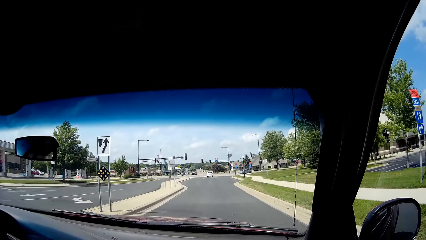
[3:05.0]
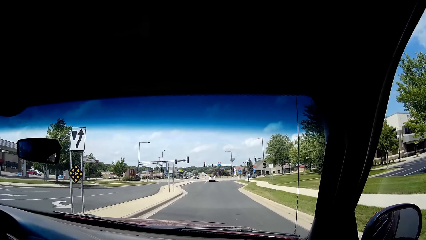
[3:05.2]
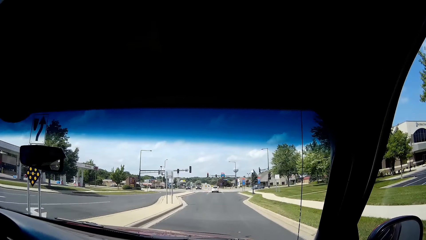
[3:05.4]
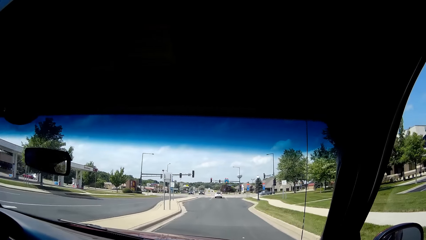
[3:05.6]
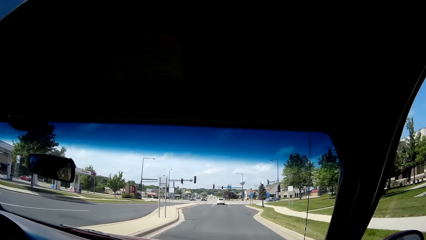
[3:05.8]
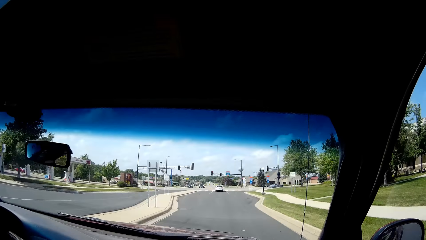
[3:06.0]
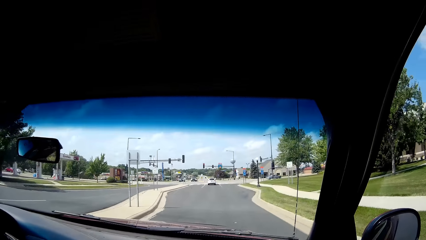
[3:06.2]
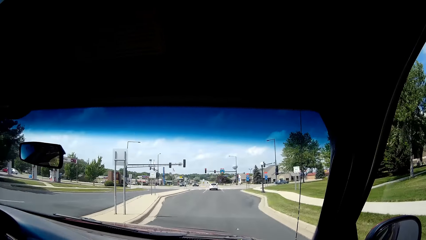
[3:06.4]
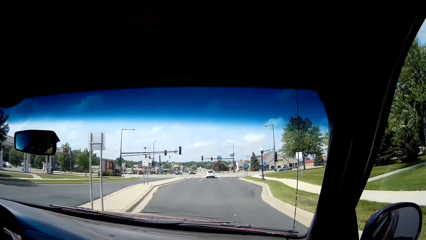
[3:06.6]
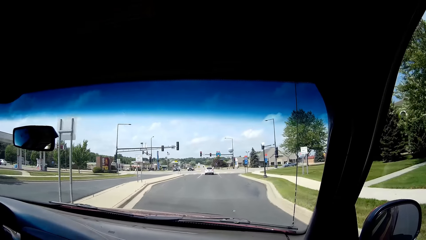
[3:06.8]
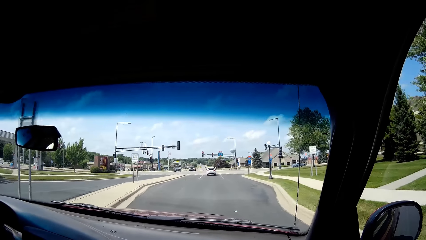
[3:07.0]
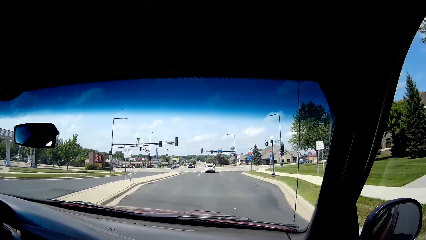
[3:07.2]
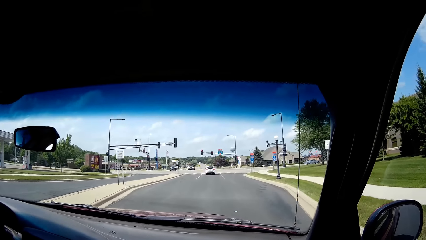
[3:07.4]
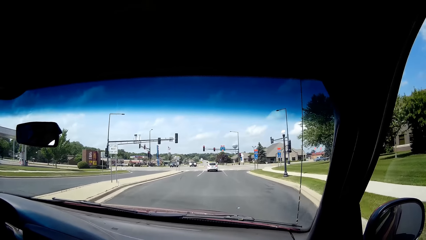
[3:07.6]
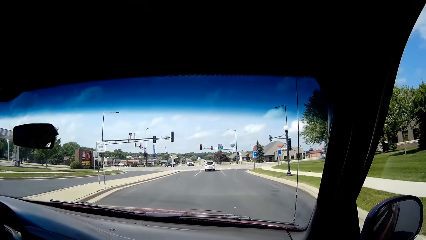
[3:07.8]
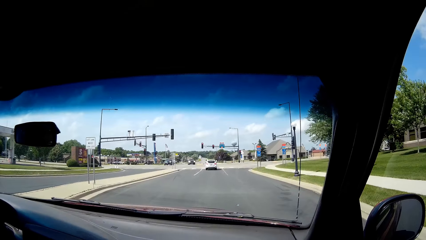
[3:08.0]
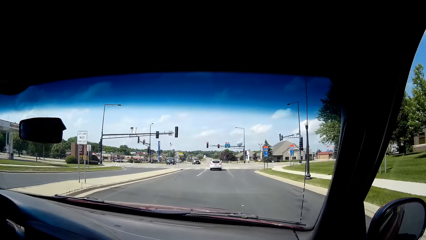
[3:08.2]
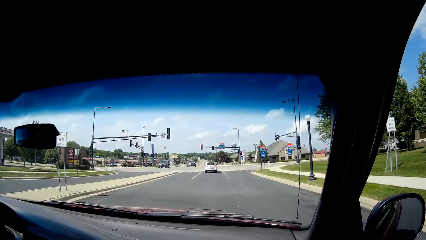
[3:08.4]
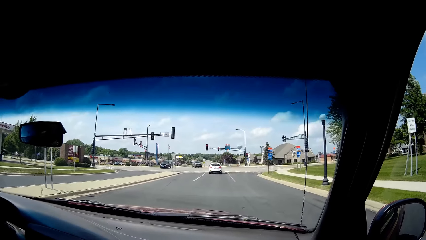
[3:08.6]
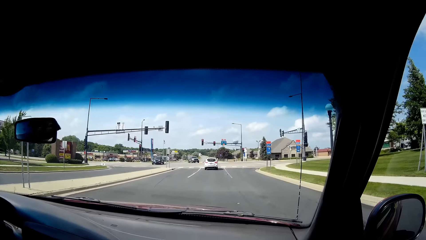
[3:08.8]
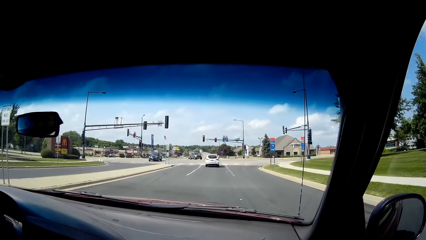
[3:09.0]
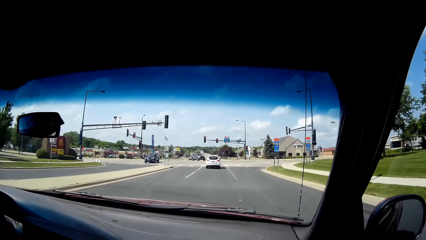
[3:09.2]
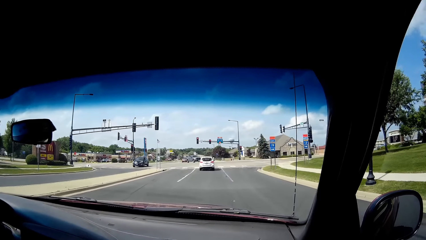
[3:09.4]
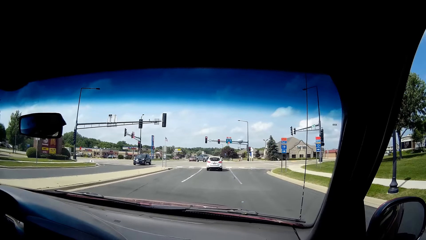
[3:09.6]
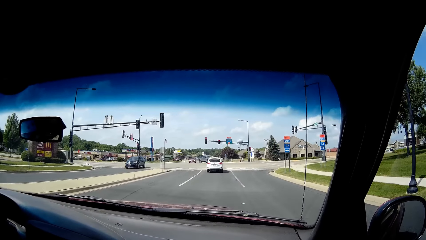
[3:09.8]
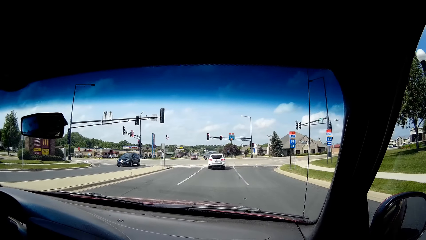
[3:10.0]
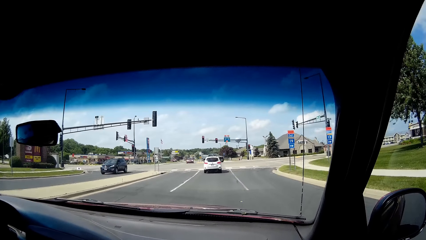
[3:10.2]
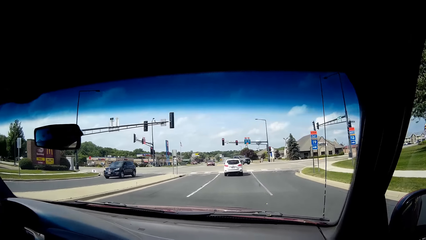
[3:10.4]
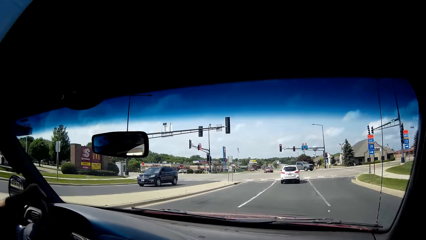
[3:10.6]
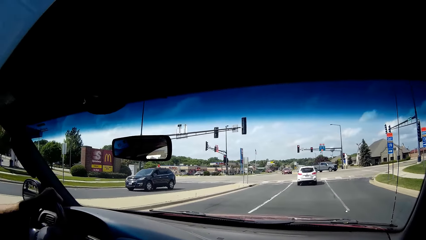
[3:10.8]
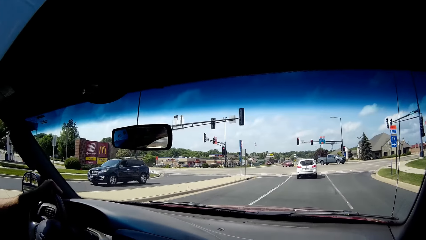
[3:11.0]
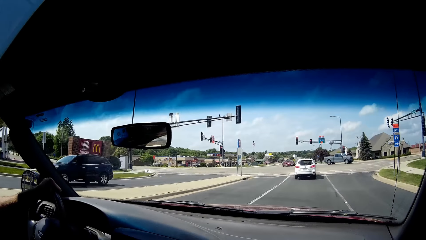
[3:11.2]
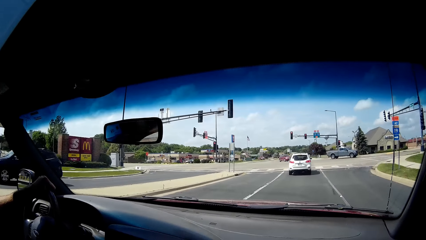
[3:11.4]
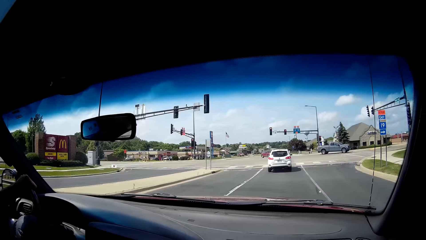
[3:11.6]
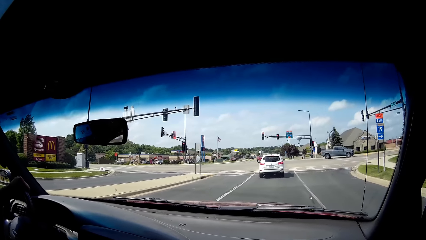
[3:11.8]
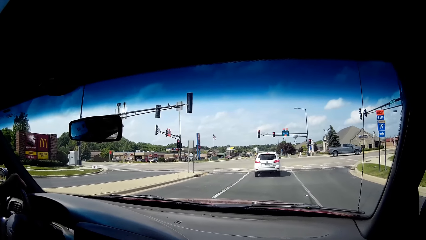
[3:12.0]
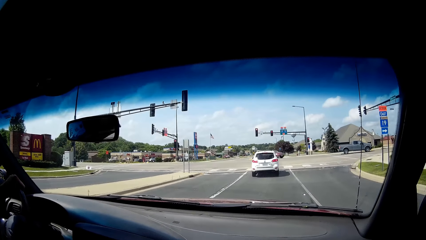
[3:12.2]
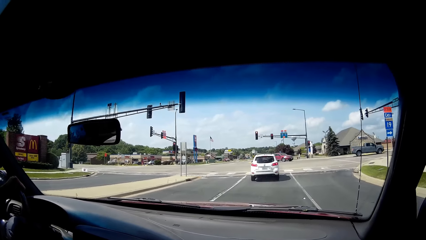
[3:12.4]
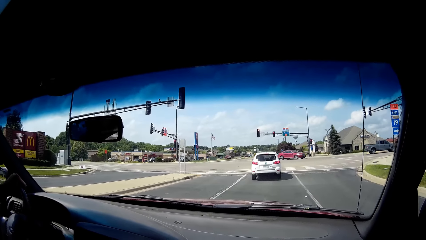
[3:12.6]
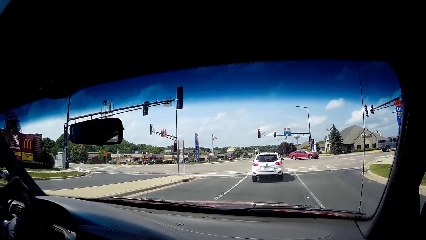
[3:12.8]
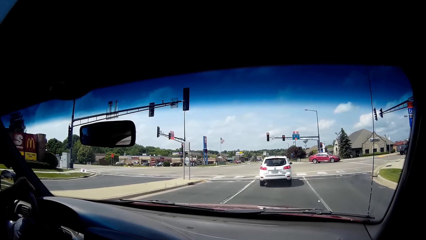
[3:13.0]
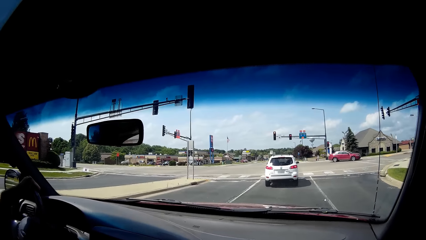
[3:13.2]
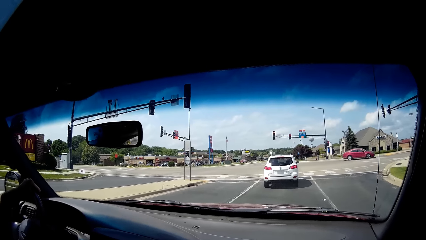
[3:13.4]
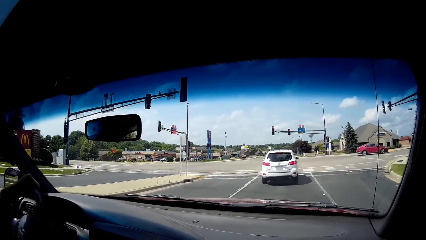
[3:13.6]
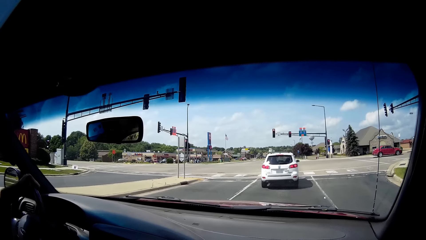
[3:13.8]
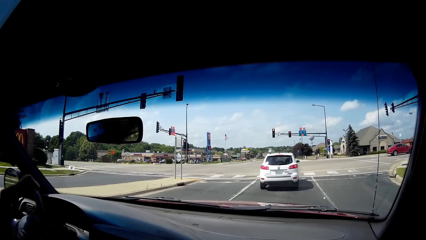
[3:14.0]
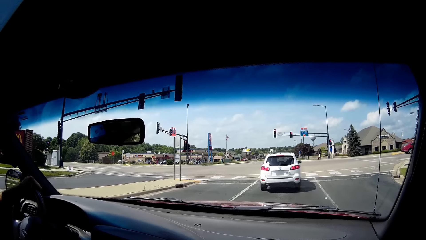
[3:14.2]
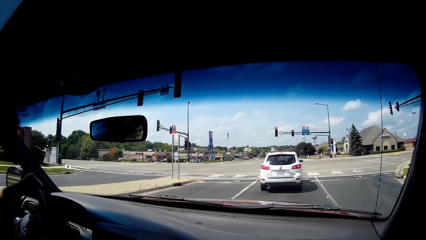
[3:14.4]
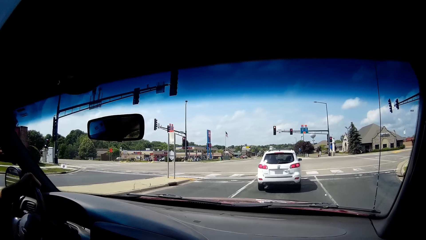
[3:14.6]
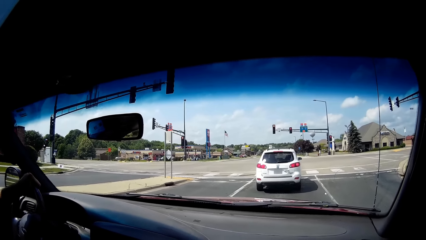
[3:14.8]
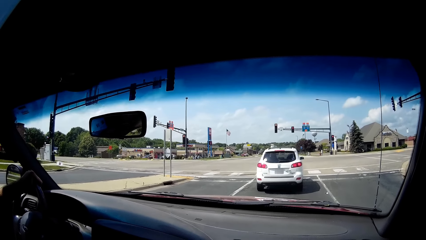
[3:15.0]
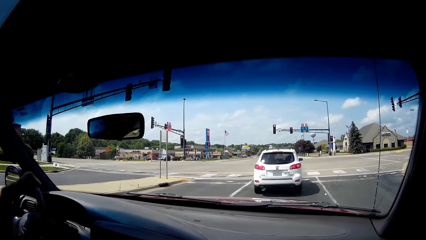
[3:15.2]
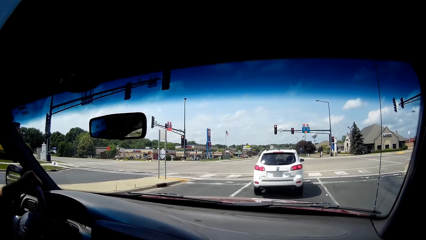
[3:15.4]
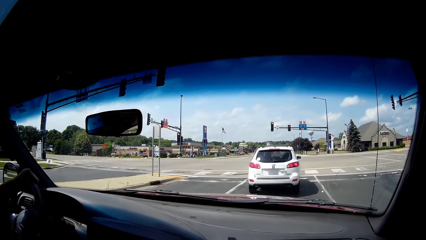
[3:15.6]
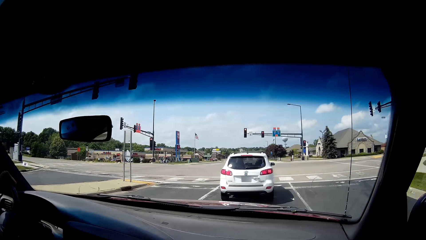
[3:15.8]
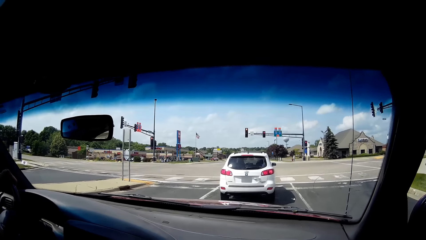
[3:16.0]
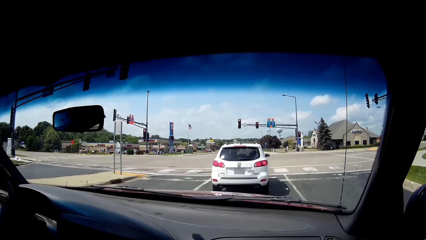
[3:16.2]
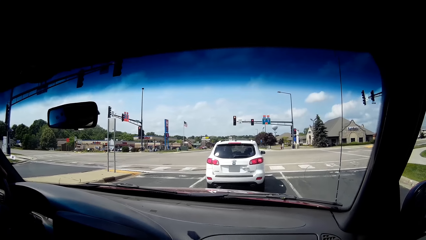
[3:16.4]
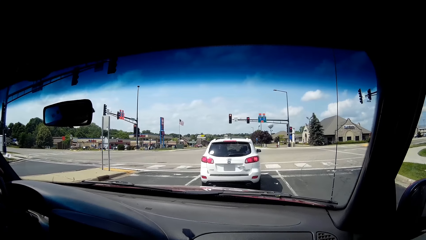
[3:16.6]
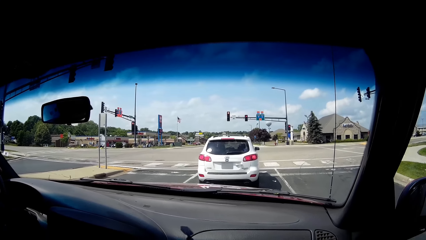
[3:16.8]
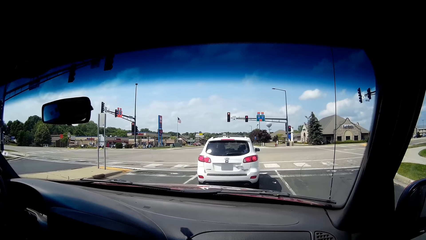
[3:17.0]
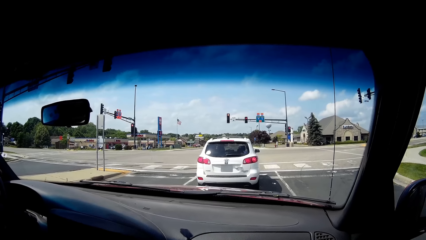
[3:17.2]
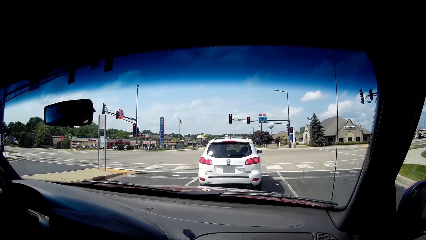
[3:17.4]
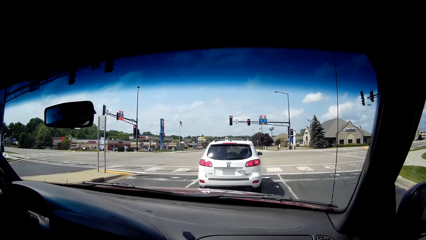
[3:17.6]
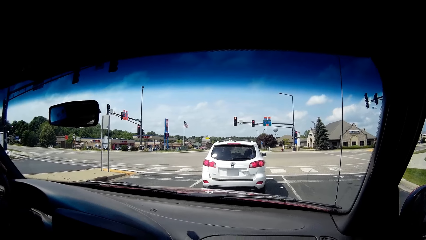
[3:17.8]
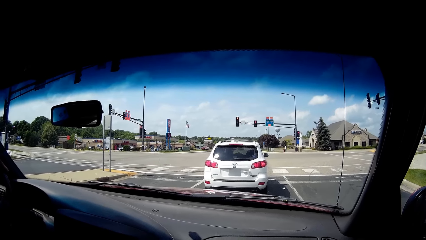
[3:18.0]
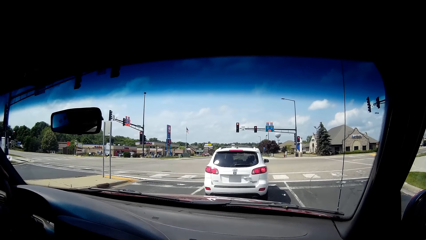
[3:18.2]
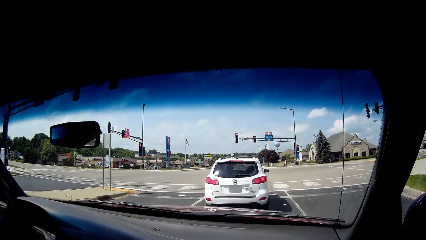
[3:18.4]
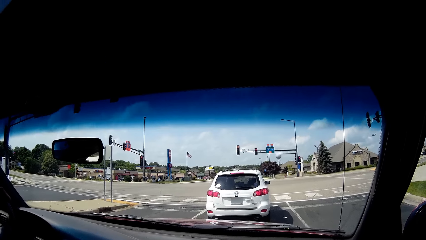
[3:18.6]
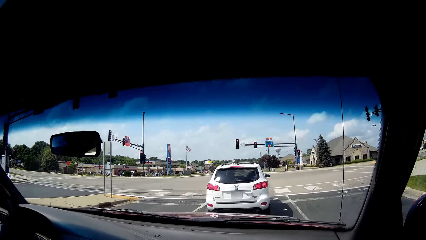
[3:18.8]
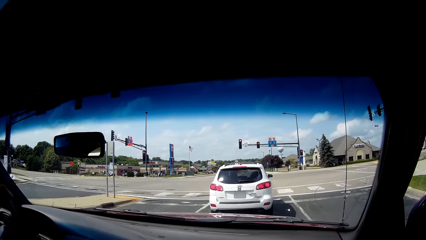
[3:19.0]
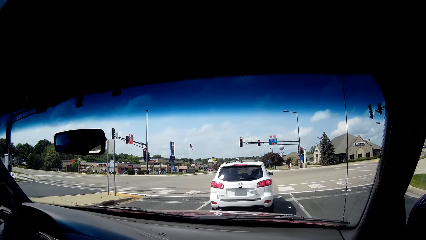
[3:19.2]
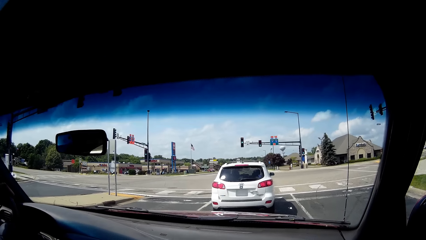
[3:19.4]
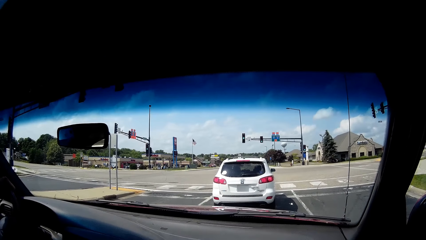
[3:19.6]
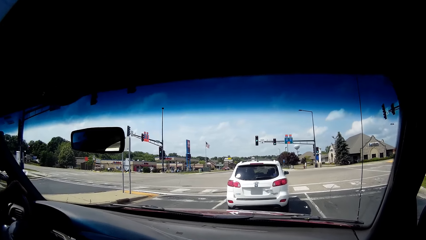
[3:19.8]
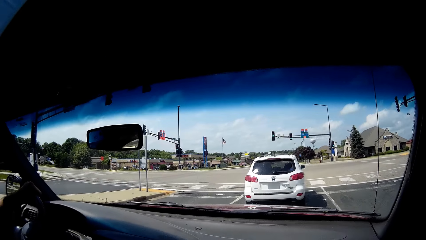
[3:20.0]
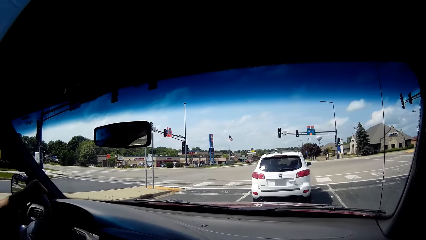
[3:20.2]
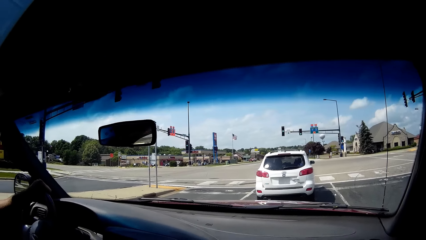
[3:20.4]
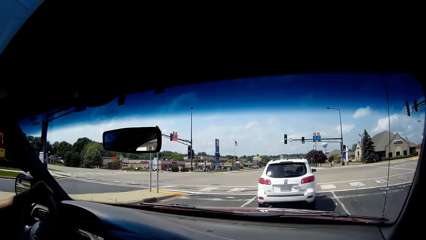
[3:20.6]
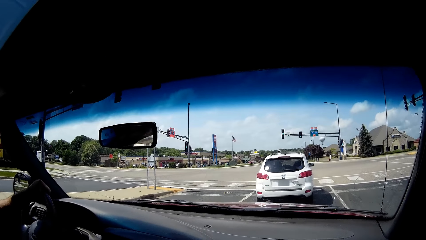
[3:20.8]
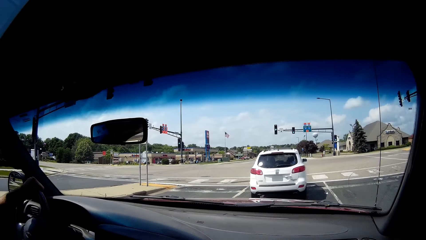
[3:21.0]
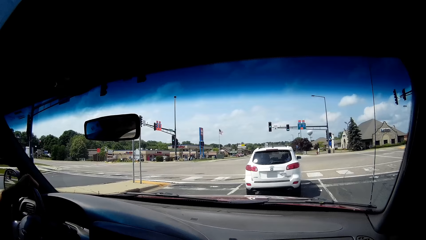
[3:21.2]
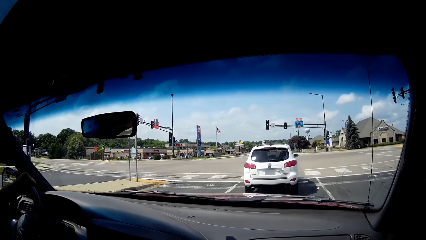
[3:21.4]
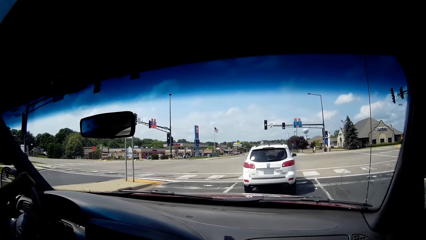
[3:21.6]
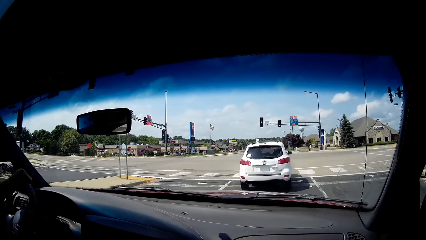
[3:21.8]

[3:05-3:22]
The camera wearer speaks. They stop the car at the red sign.
